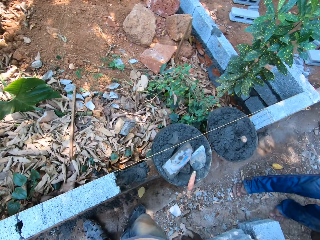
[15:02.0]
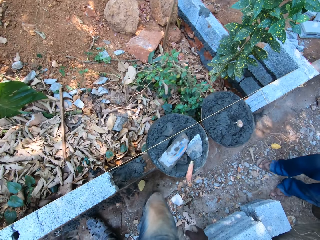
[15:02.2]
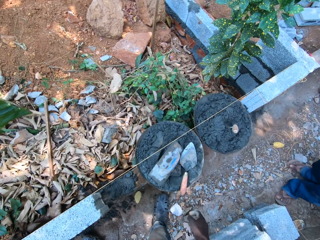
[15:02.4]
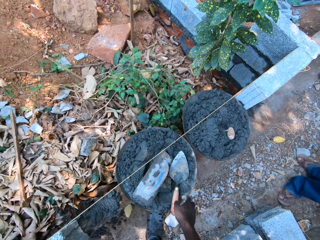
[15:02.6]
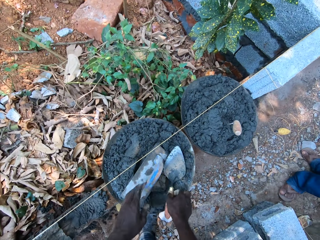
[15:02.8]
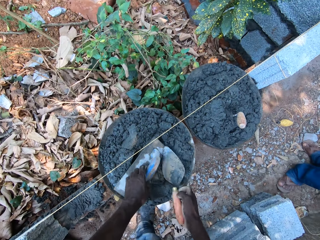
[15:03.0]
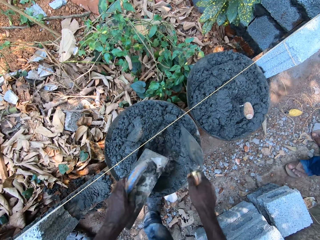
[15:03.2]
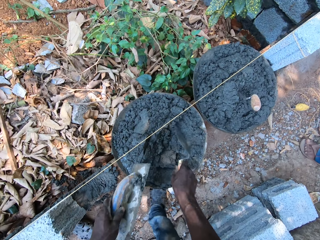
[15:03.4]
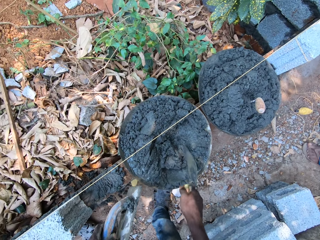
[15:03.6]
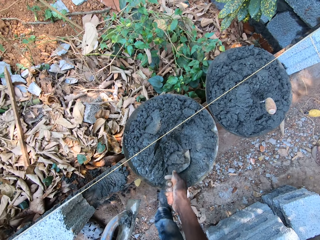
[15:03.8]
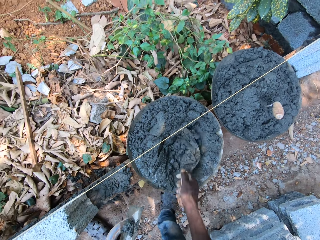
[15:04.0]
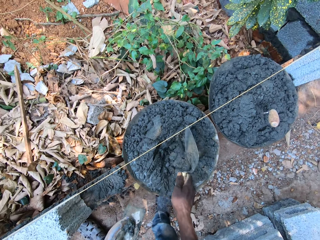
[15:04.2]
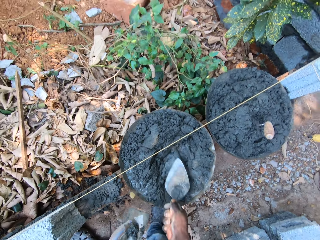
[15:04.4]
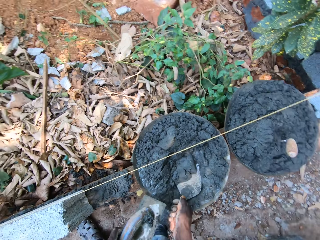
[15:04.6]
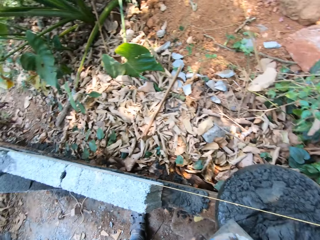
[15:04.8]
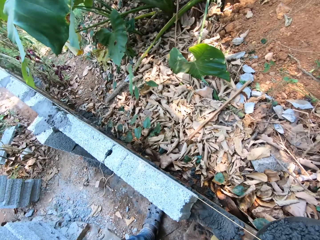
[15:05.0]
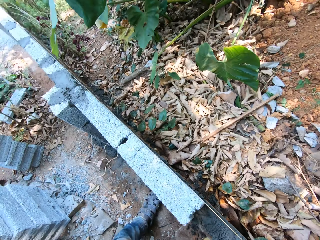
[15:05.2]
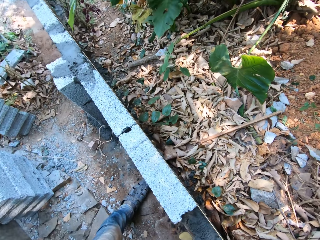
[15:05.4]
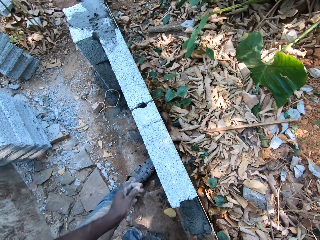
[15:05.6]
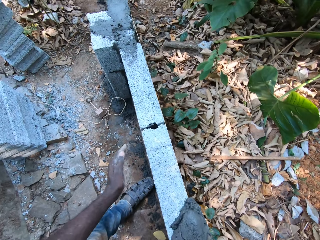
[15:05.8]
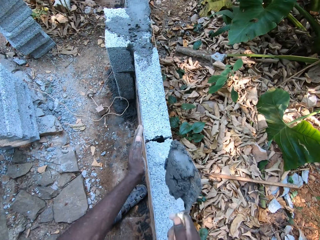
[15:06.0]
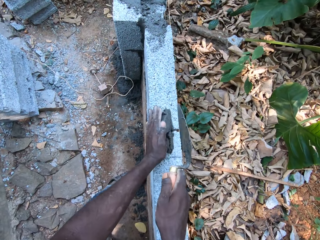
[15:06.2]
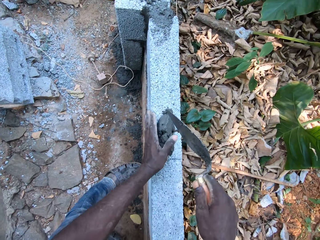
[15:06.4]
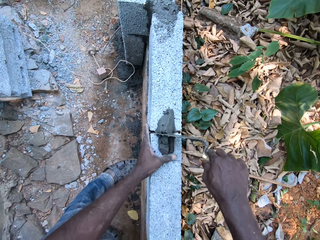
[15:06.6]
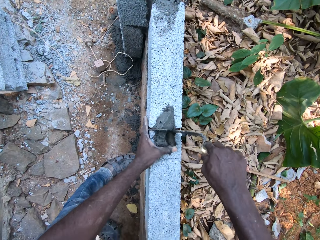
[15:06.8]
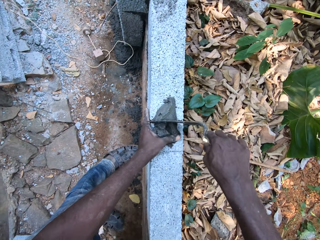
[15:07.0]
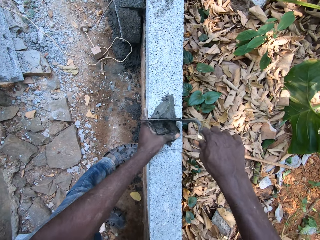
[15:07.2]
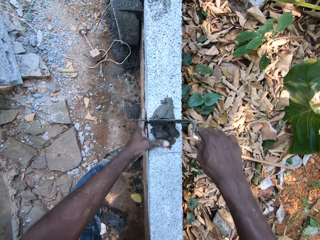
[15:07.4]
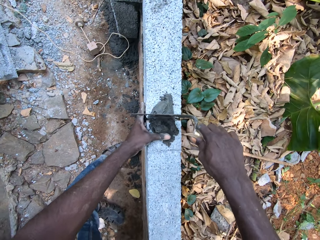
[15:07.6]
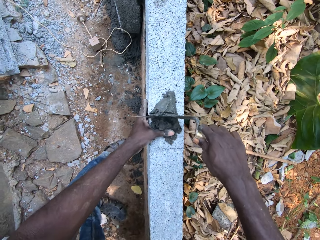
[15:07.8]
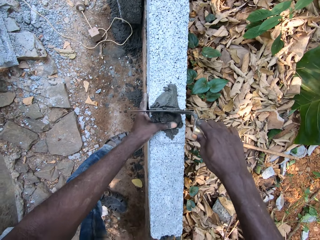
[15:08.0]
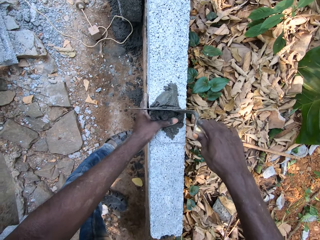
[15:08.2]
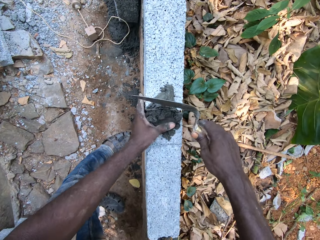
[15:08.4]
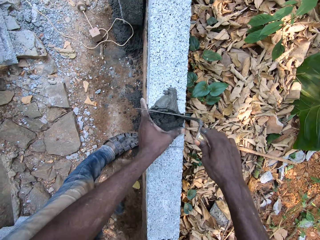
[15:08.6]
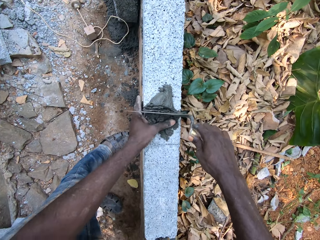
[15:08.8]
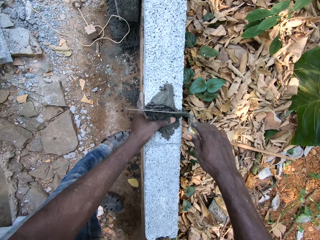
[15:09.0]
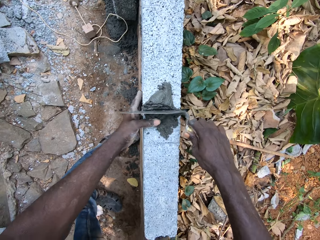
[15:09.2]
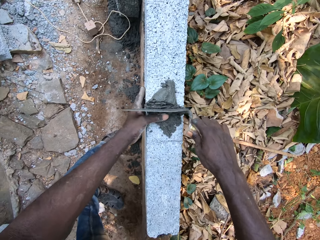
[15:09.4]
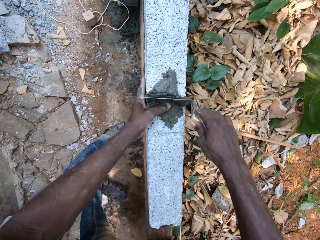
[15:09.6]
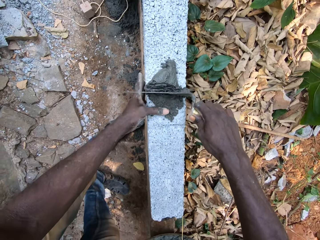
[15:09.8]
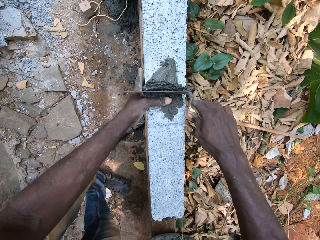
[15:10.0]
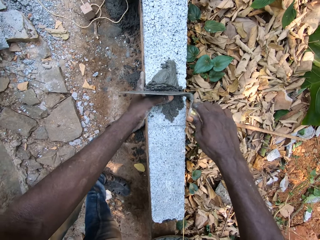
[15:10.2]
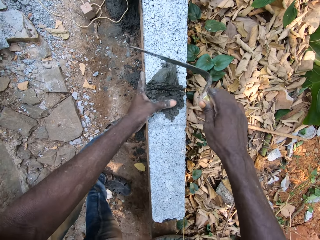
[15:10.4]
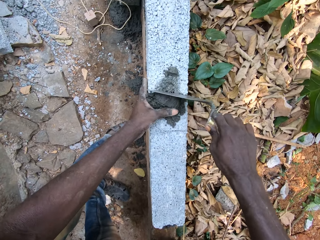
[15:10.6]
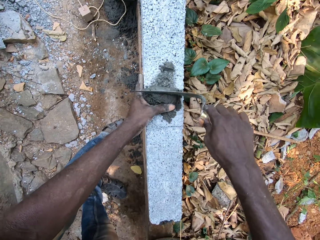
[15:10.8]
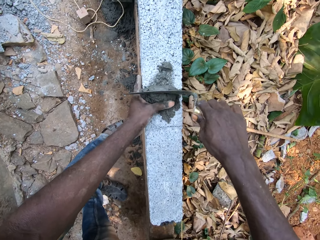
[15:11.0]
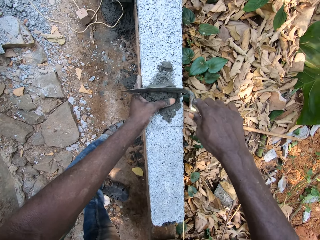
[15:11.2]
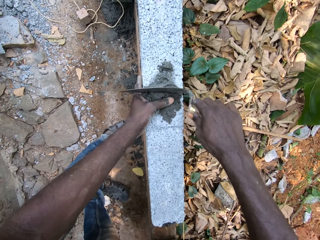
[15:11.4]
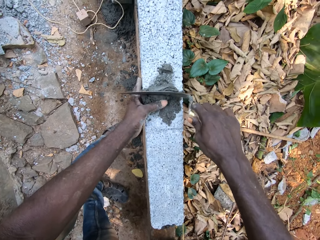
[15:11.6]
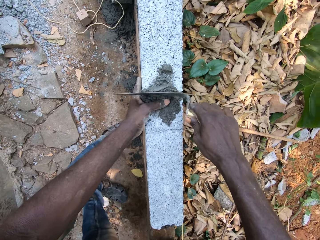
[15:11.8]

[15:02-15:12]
The camera wearer picks up the hand trowel from the pan of concrete on a metal with his right hand. He picks up the plastering trowel from the pan of concrete on the metal with his right hand. He mixes the concrete in the pan with the hand trowel in his right hand. He places his left hand beside the bricks. He pours the concrete on the hand trowel in between the bricks with his right hand. He pushes the concrete in between the bricks with the hand trowel in his right hand. He fixes sand on the bricks.

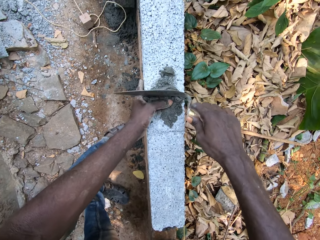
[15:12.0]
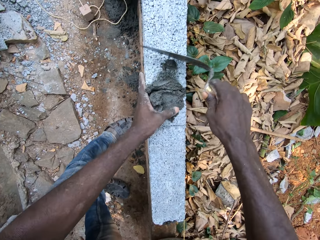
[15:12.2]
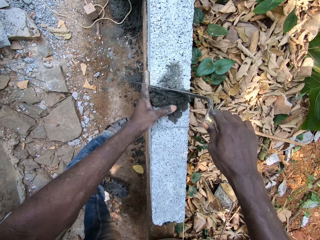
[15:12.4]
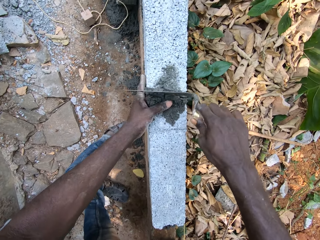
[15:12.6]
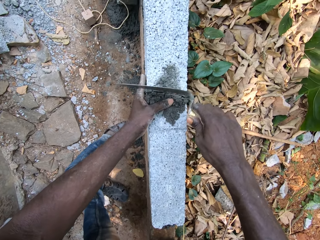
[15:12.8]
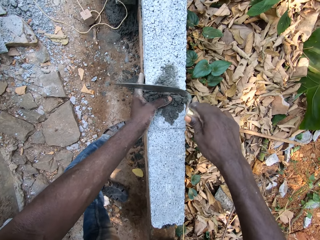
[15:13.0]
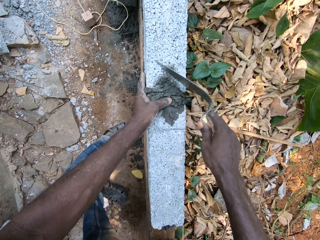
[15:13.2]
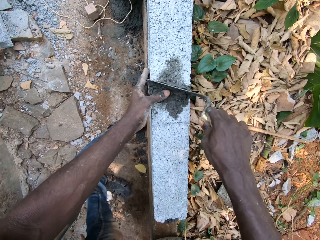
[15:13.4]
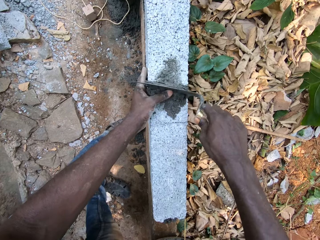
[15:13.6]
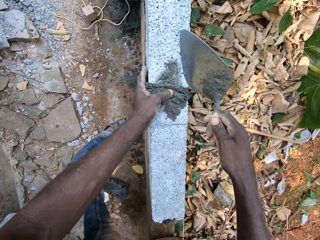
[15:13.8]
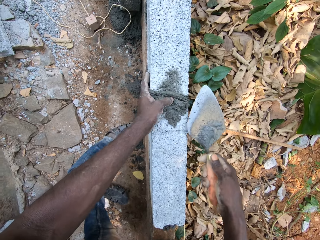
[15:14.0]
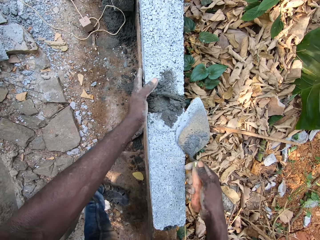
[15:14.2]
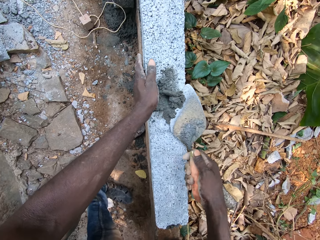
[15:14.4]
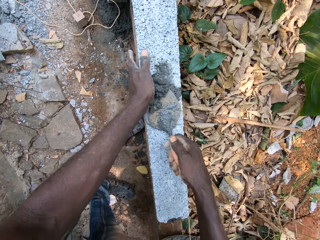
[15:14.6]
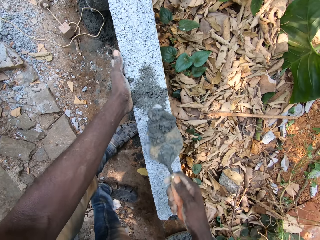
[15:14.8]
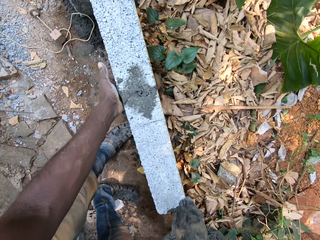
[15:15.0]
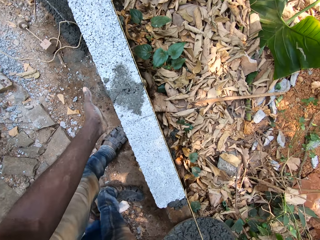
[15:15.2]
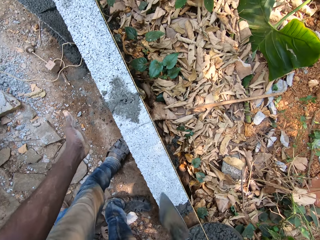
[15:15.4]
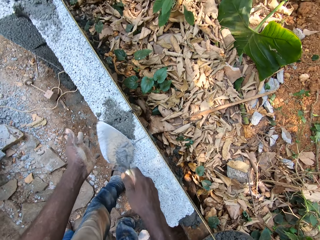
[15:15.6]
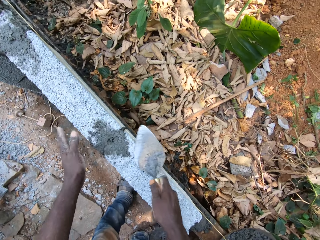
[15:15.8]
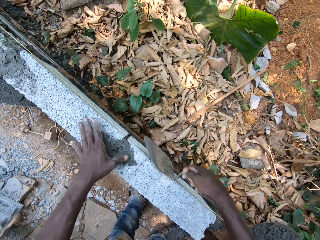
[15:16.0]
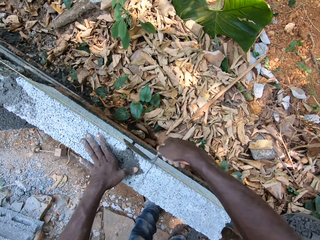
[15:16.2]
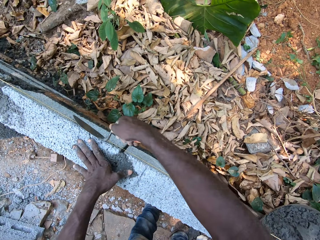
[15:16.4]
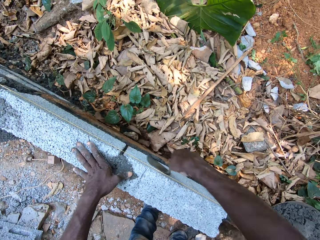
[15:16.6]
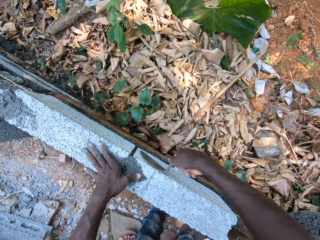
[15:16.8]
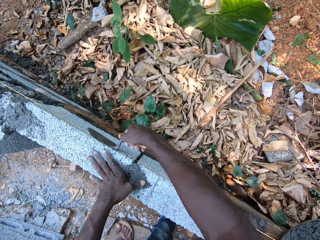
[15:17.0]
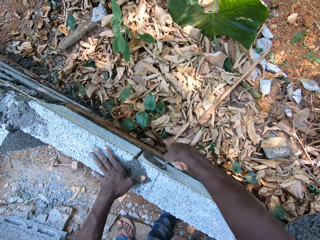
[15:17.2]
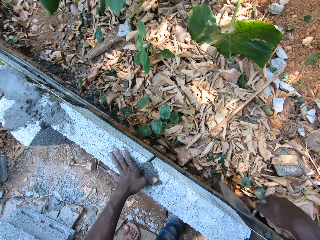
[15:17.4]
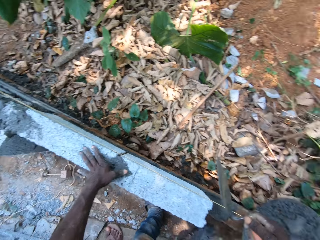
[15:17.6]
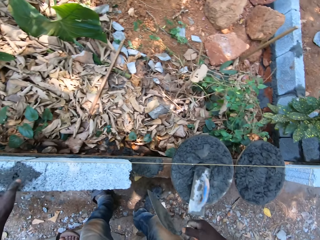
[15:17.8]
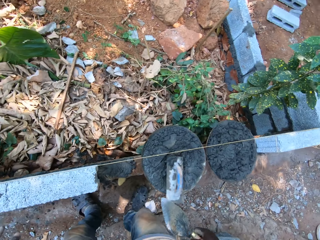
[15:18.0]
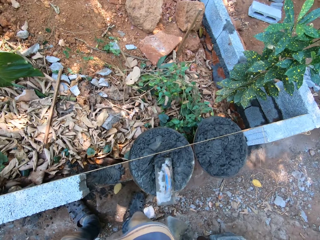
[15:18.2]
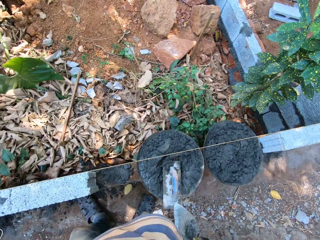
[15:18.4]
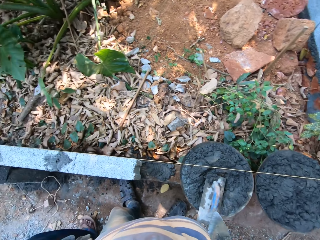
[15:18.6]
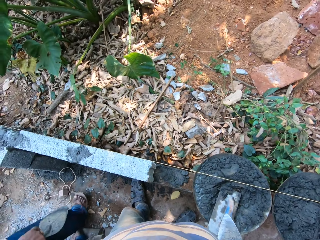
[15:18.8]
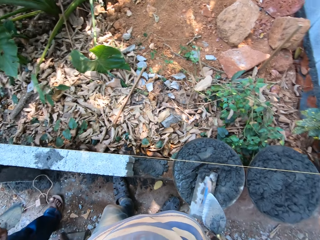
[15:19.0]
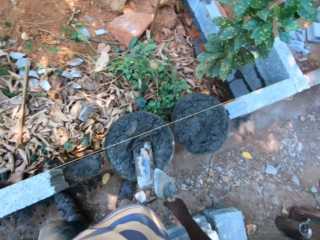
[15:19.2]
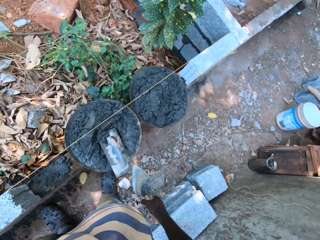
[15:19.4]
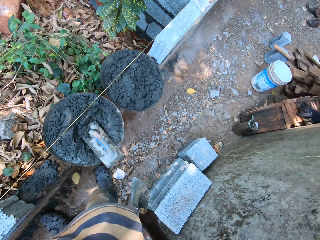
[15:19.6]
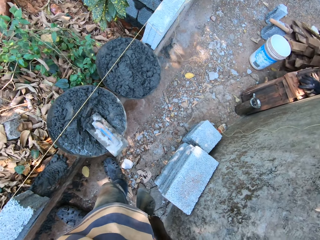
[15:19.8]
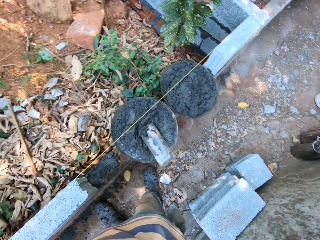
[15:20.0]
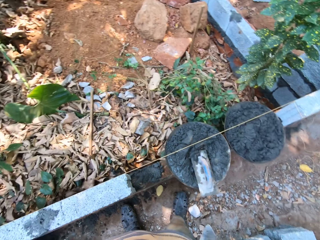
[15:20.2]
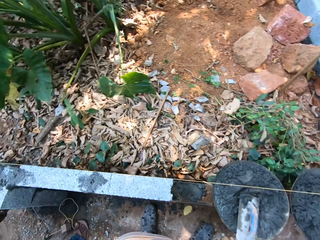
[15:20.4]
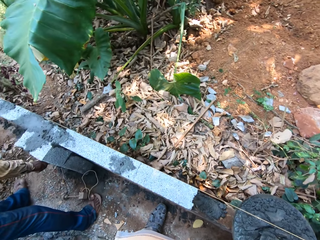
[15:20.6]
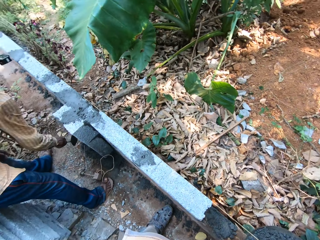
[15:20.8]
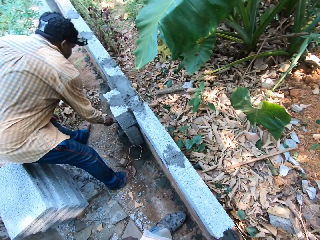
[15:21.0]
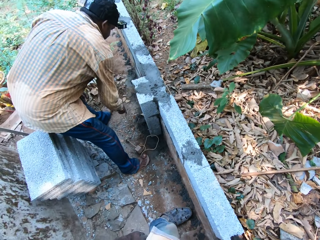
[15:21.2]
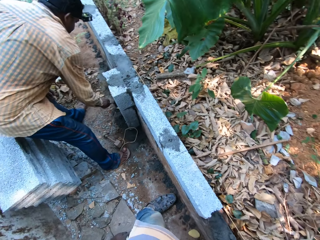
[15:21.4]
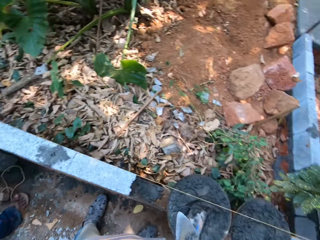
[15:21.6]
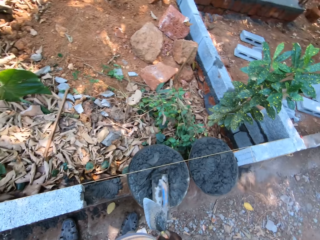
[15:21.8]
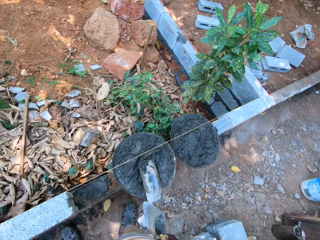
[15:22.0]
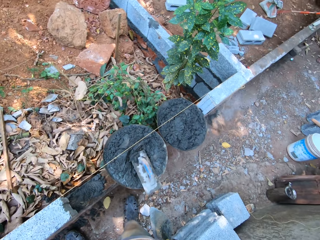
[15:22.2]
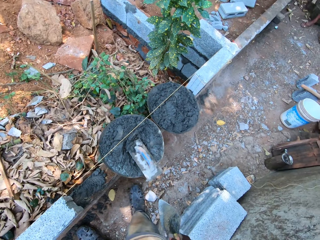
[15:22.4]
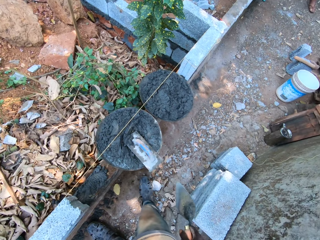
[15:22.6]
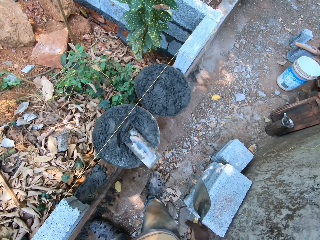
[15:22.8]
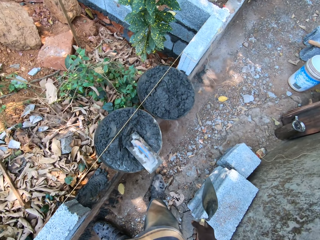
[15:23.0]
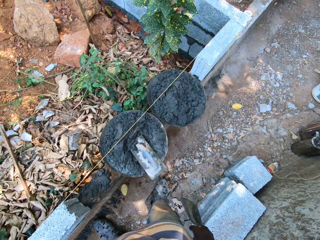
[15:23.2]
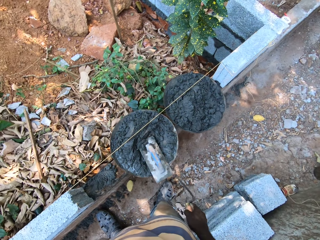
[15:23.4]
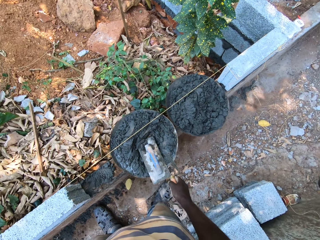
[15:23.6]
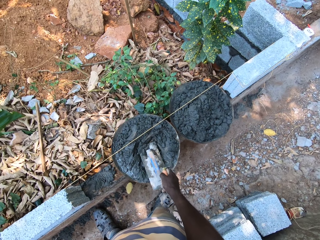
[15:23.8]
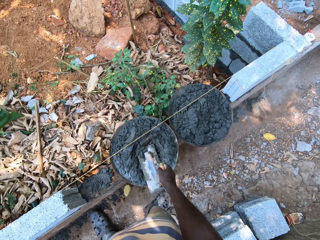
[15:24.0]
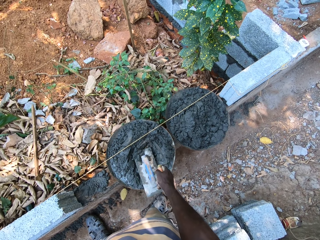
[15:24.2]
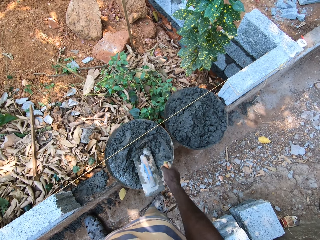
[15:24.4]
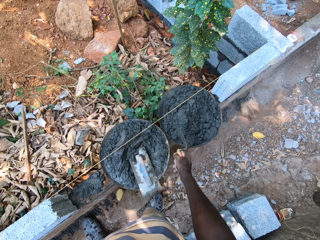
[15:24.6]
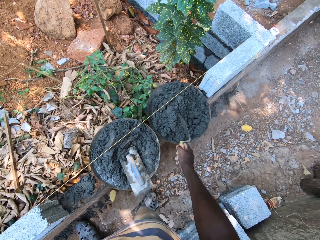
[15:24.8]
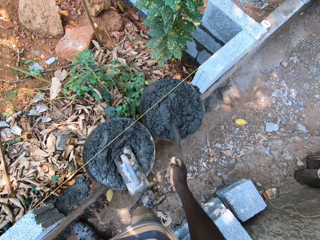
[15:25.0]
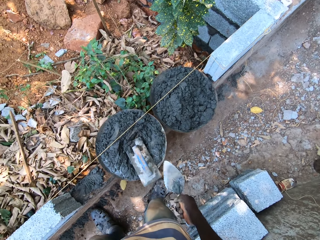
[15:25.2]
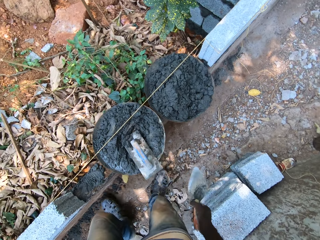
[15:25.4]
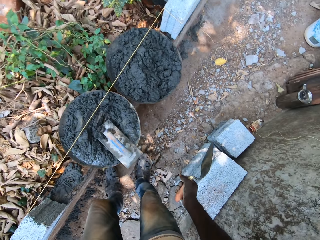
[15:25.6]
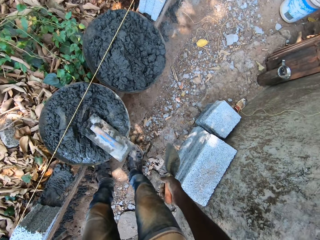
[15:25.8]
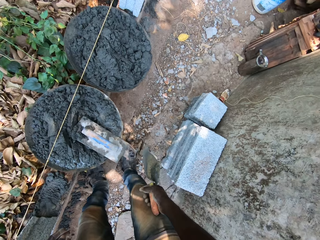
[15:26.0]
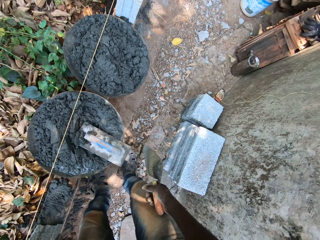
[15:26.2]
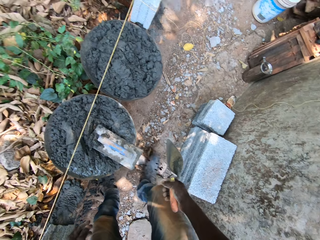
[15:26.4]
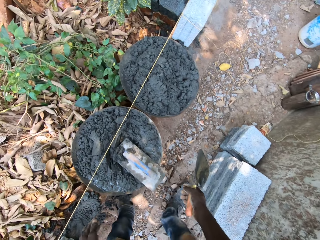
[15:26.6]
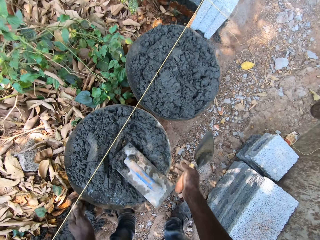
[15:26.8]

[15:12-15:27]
The camera wearer packs some concrete from the brick with the hand trowel in his right hand. He removes sand with the brick trowel. He rubs the hand trowel against the brick with his right hand. He places his left hand on the brick. He rubs the hand trowel against the brick with his right hand. A man plasters a wall with a hand trowel in his right hand. The camera wearer points the hand trowel in his right hand towards the pan of concrete on the metal. He points the hand trowel in his right hand towards the pan of concrete on the metal again.
